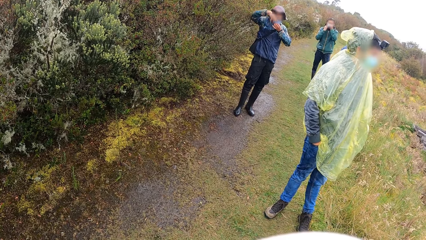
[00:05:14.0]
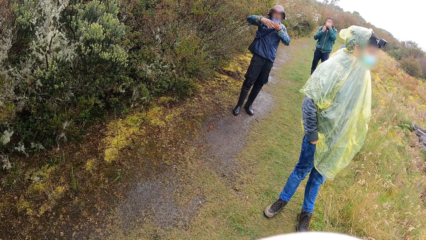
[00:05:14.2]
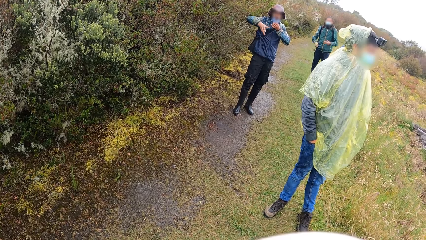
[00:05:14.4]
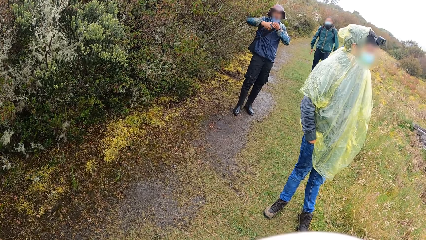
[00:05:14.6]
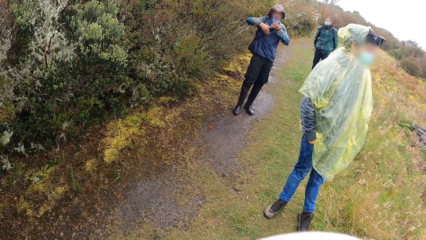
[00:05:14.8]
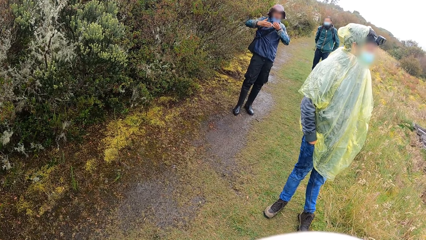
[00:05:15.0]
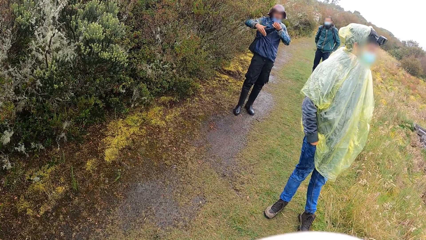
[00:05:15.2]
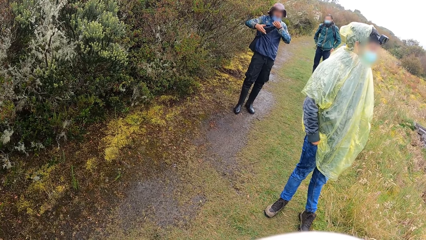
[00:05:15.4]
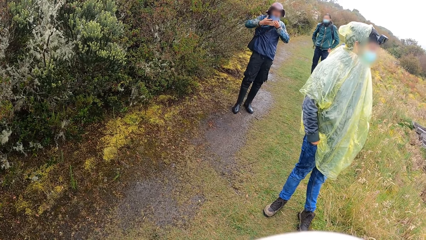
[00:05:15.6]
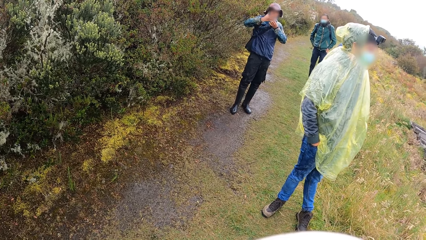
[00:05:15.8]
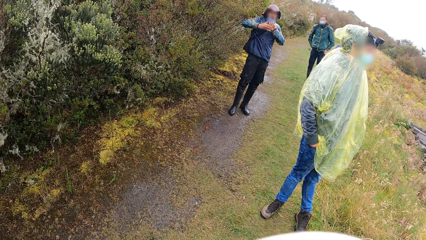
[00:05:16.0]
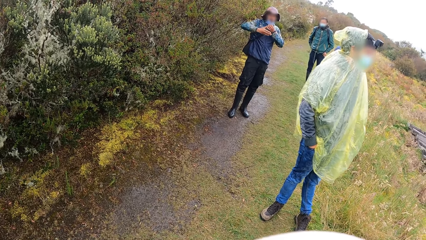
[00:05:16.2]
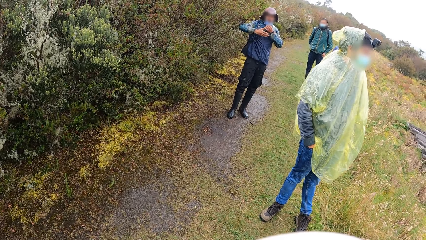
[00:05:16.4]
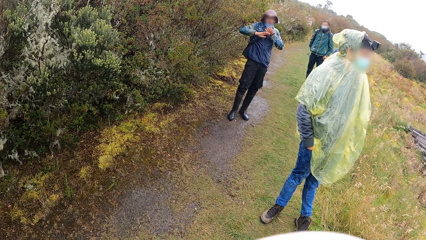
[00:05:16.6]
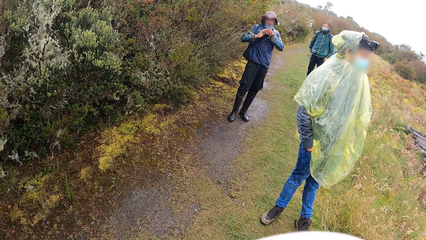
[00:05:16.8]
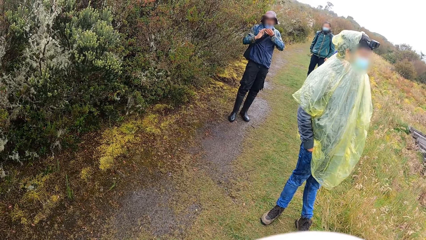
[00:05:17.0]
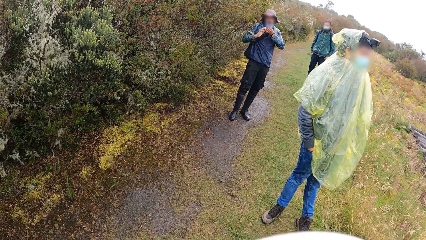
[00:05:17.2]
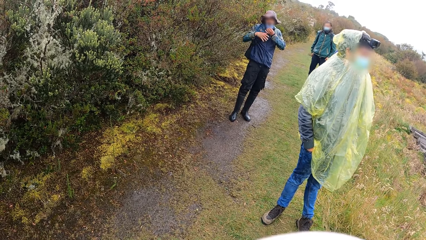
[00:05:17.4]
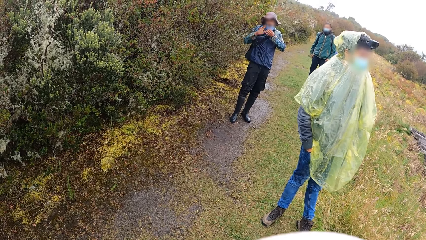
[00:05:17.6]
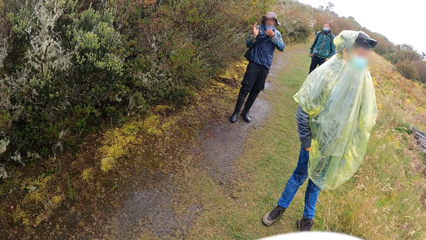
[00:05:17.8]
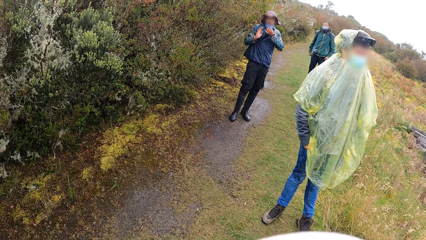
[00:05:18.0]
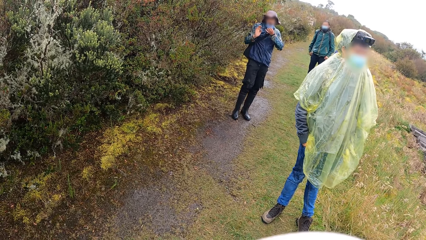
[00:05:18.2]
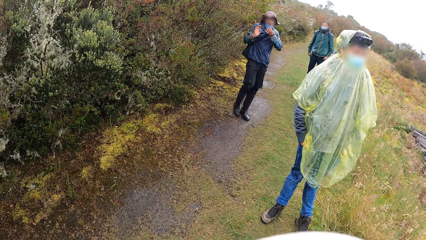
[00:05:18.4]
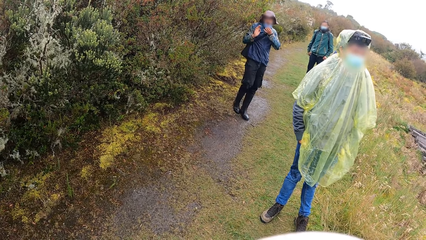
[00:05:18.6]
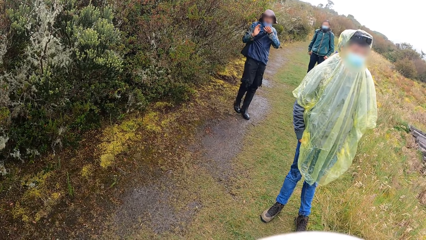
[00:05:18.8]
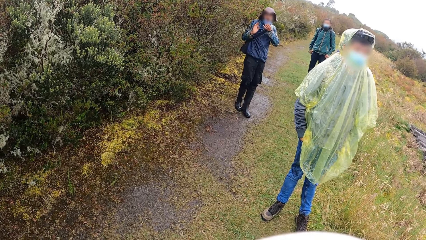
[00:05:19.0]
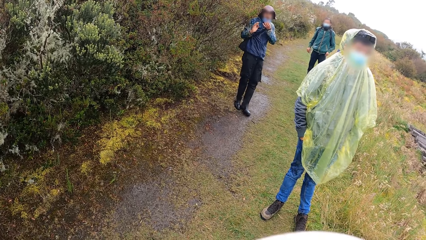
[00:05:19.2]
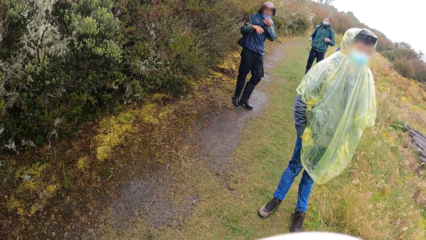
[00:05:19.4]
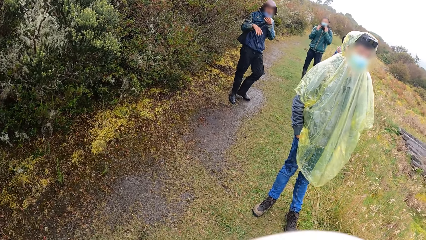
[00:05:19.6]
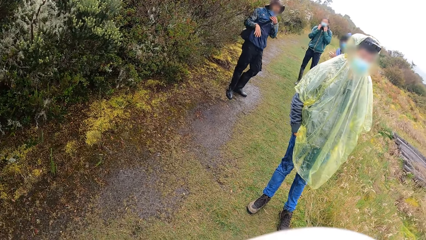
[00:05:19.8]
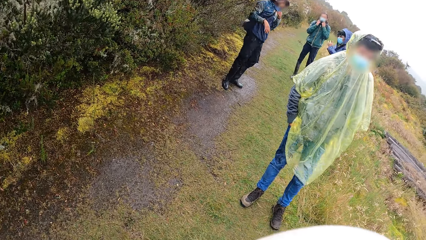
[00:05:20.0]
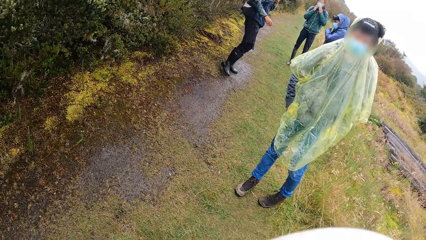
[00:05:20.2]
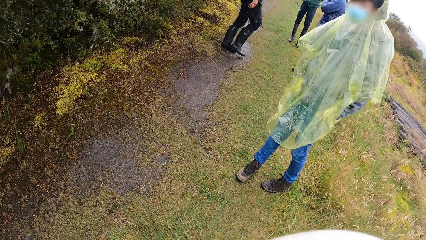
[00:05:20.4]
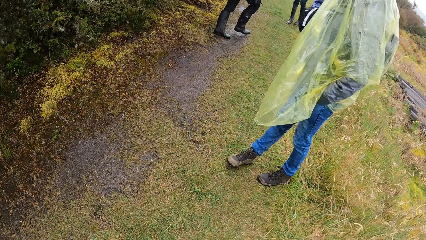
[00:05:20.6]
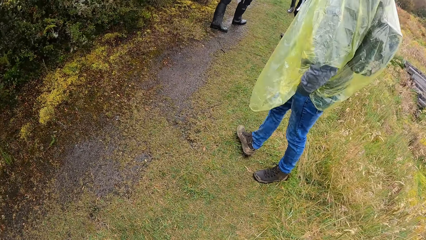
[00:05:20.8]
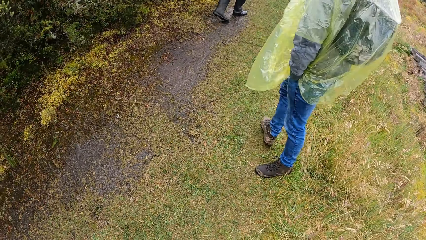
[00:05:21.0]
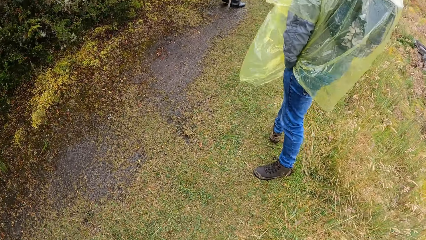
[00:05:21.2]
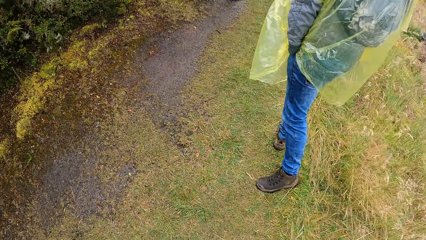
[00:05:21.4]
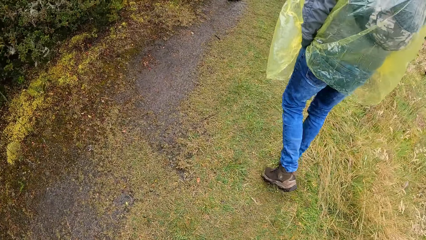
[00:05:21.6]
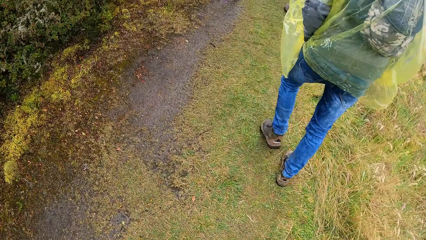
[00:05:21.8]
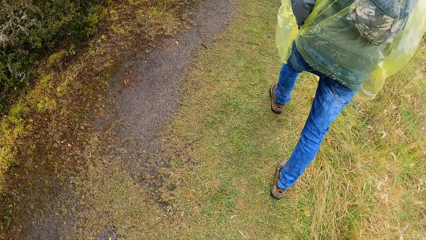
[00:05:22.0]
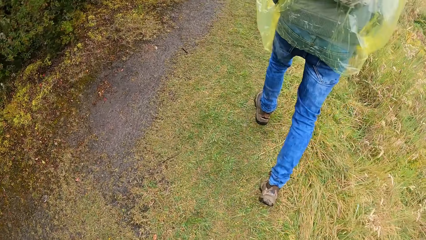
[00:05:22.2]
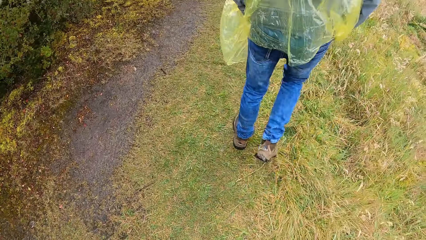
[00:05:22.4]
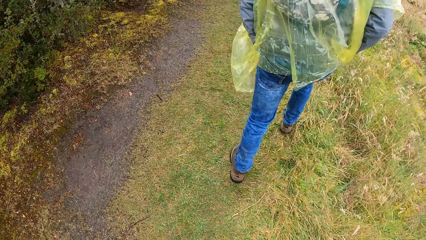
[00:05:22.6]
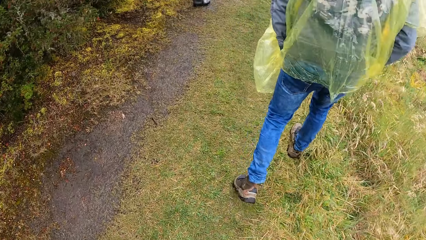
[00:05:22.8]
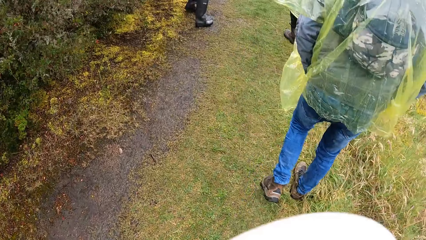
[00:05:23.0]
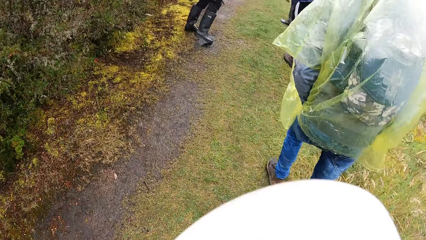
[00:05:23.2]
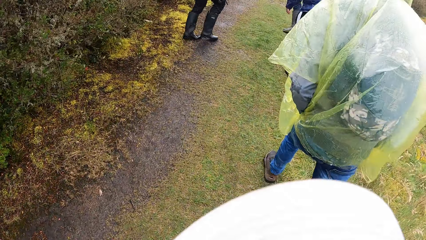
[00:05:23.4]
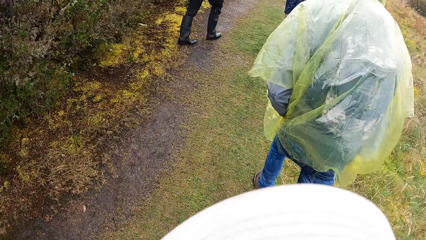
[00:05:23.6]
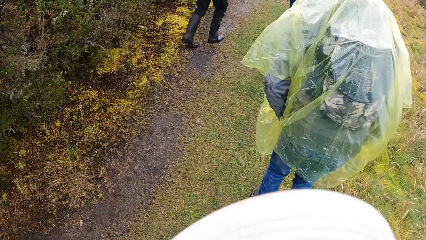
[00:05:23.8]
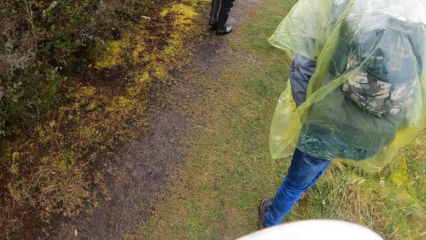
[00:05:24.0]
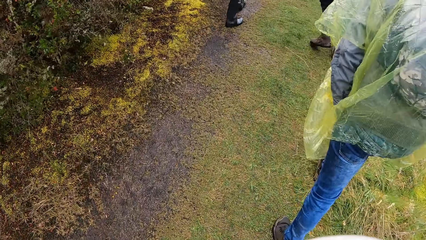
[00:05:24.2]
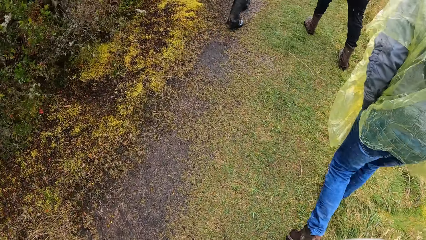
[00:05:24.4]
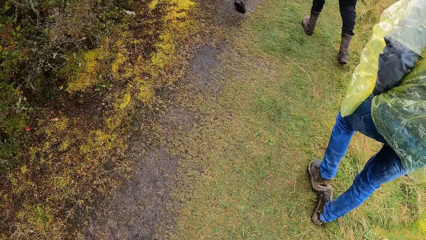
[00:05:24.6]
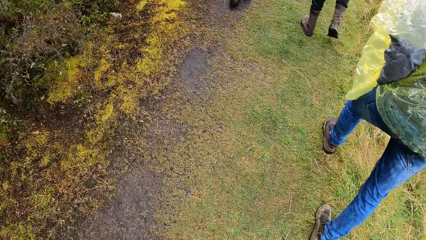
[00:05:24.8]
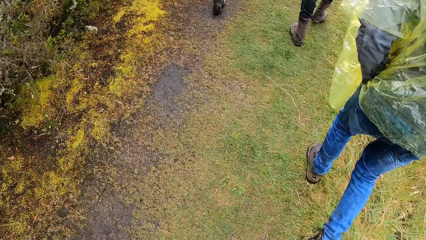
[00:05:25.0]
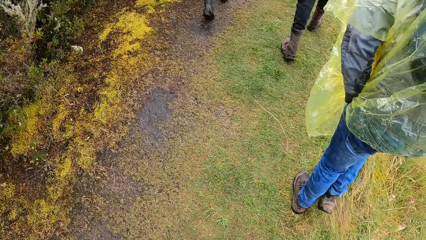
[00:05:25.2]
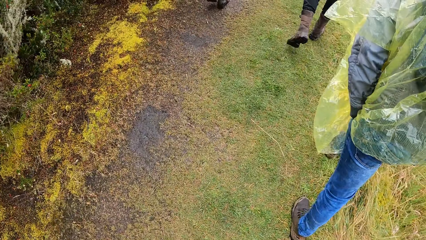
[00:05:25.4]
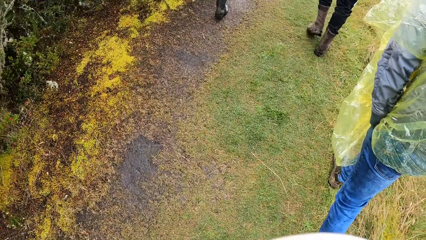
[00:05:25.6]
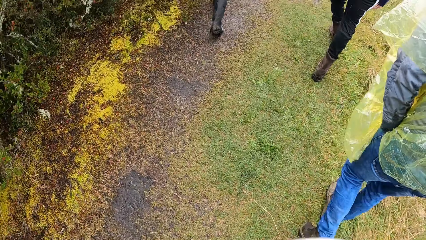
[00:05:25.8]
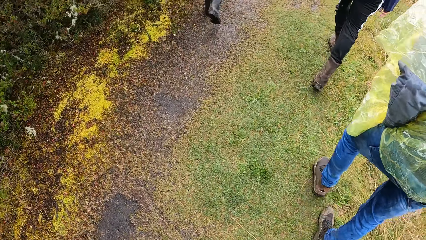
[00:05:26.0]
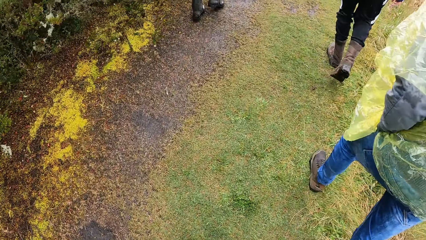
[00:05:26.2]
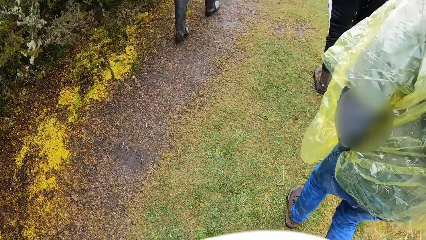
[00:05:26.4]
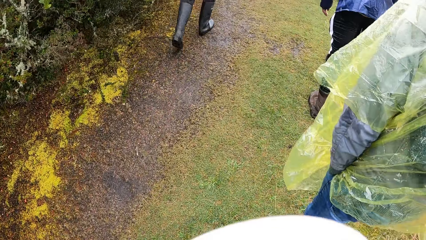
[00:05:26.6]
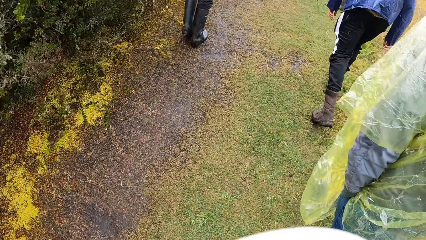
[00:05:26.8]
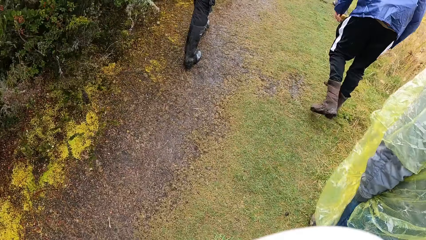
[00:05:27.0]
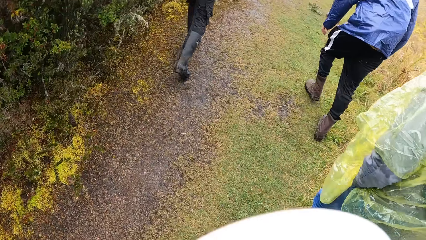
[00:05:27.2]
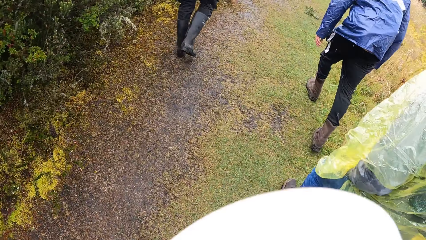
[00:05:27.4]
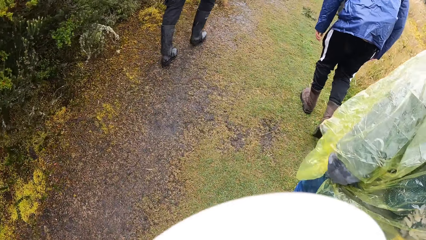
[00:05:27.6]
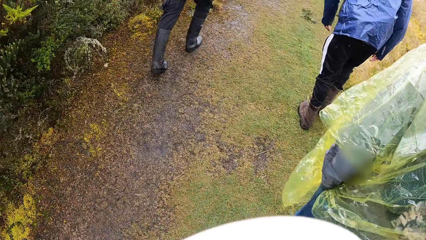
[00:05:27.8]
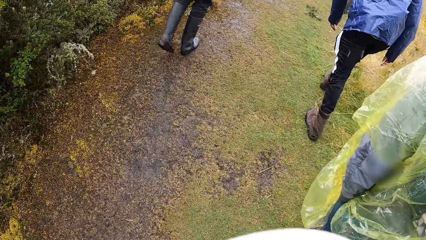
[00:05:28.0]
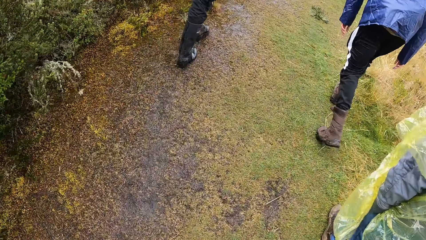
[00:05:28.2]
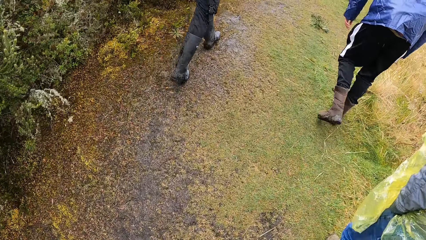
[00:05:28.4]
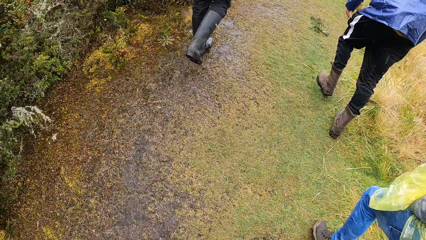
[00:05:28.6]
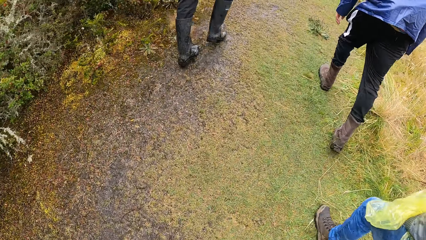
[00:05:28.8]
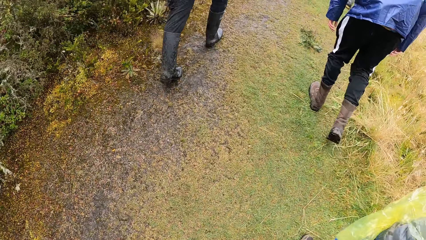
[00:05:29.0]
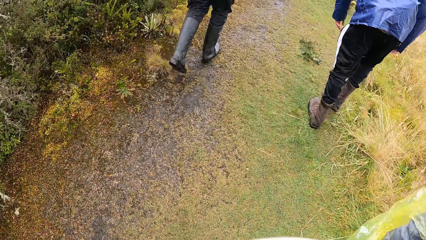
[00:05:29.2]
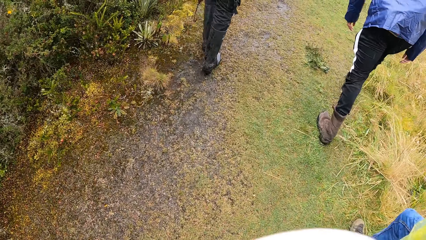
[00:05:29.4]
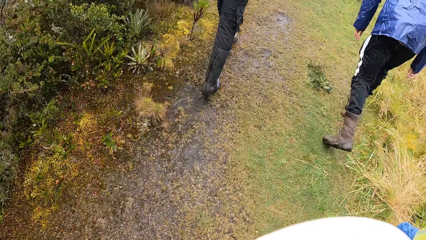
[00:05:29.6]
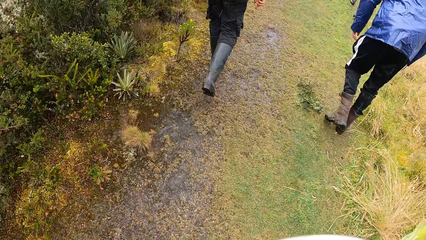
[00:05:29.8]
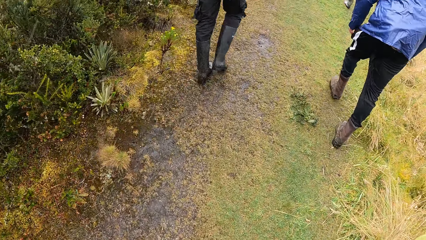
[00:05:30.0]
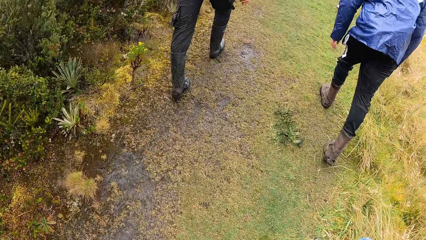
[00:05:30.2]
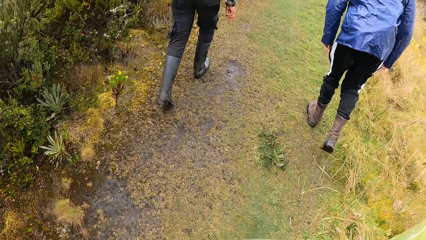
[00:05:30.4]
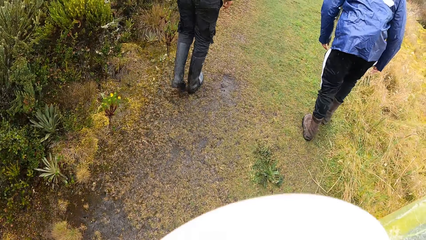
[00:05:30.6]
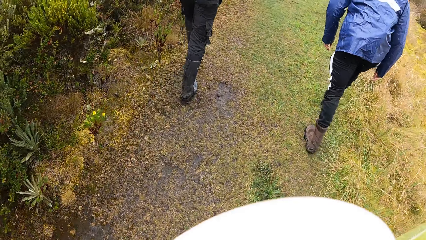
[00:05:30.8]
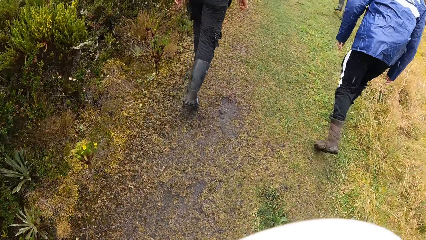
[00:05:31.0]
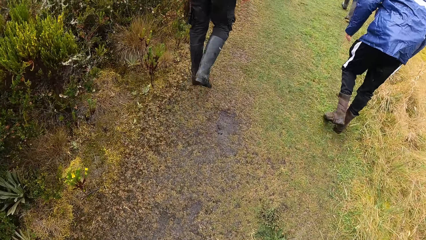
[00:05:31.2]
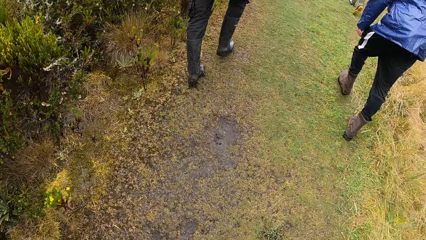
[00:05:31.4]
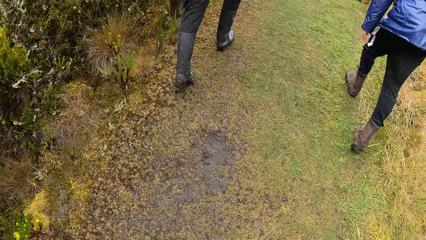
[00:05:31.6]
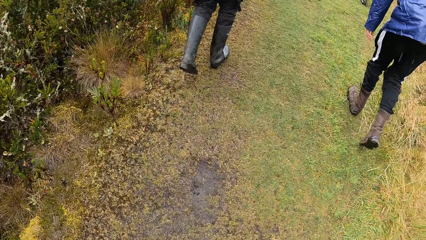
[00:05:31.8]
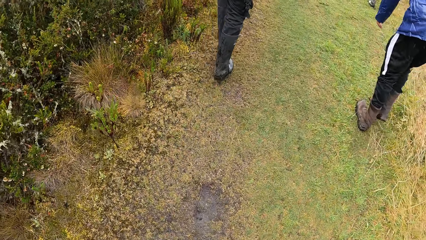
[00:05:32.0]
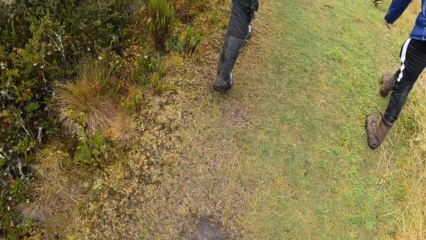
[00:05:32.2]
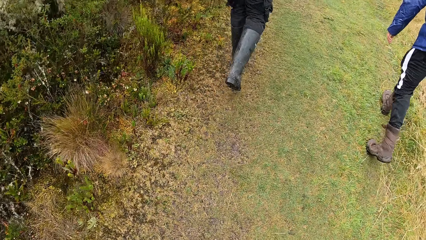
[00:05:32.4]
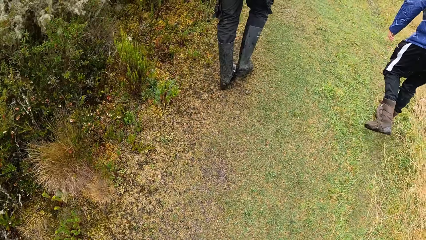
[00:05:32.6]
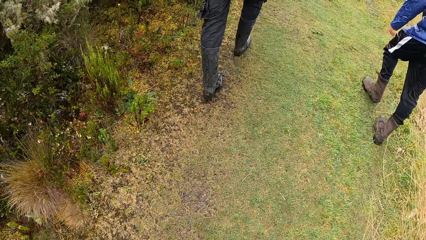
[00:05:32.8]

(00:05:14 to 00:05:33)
The camera wearer walks up the mountain with the group of people. A man walks around the field. Another man walks around the field. A third man walks around the field.
